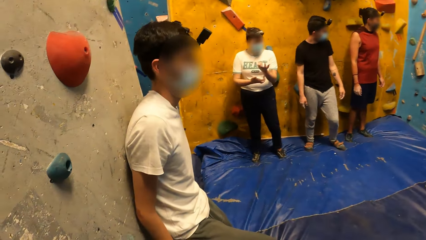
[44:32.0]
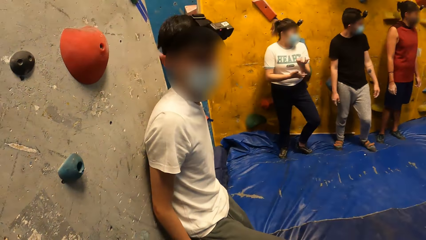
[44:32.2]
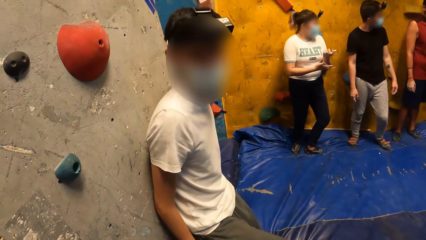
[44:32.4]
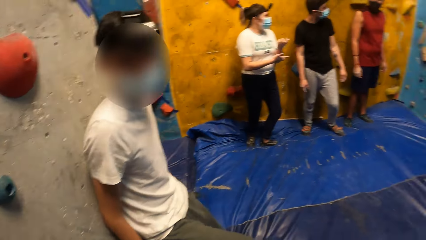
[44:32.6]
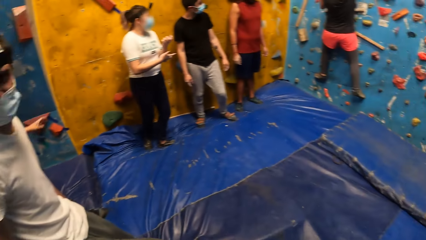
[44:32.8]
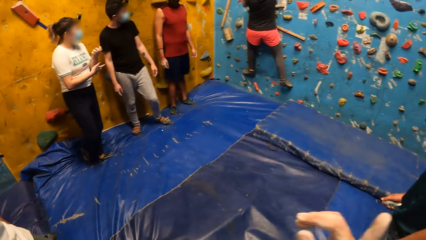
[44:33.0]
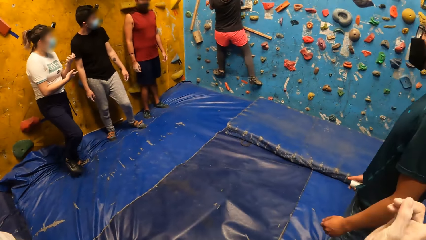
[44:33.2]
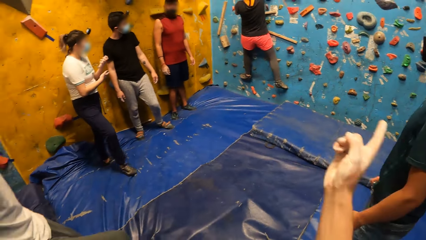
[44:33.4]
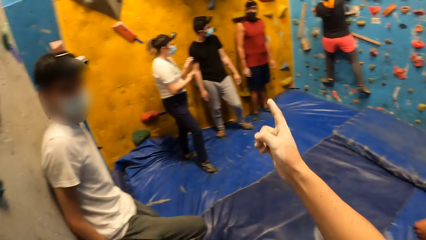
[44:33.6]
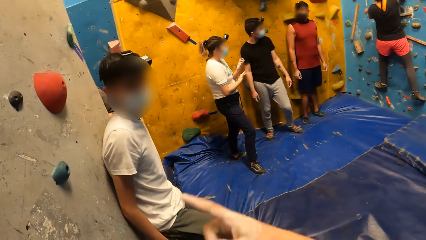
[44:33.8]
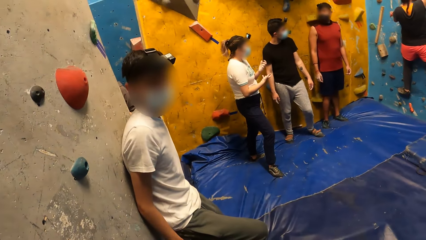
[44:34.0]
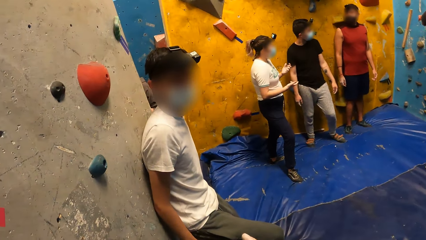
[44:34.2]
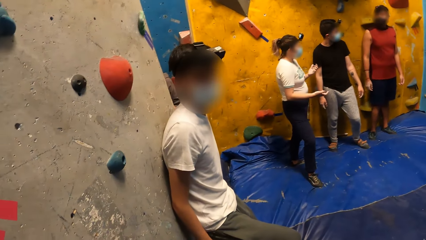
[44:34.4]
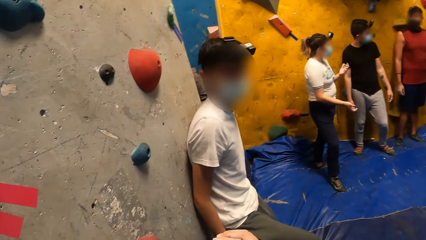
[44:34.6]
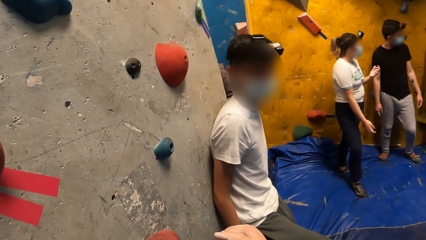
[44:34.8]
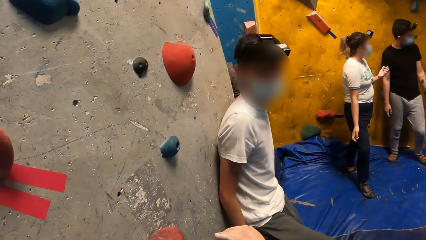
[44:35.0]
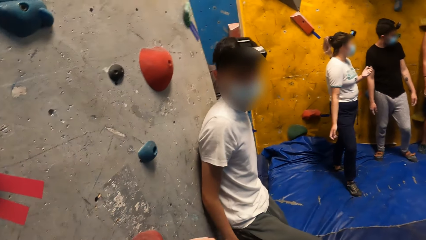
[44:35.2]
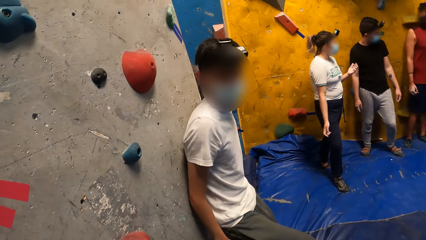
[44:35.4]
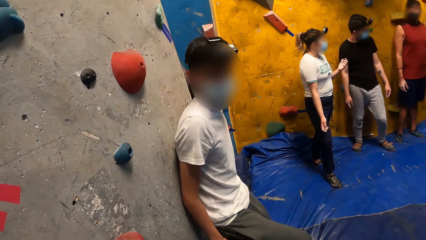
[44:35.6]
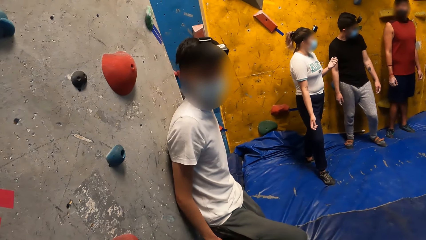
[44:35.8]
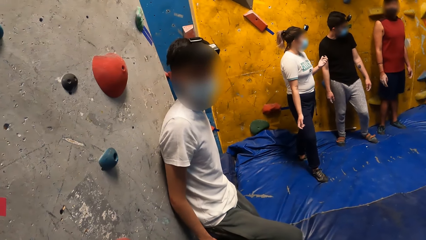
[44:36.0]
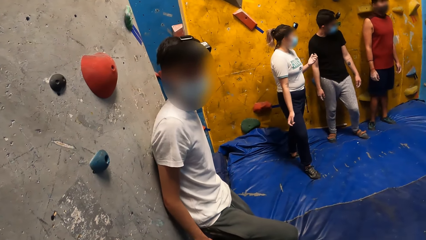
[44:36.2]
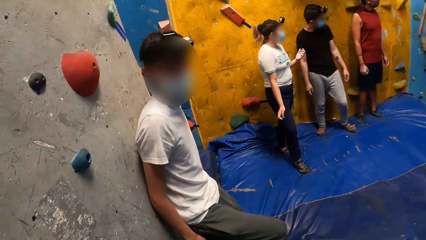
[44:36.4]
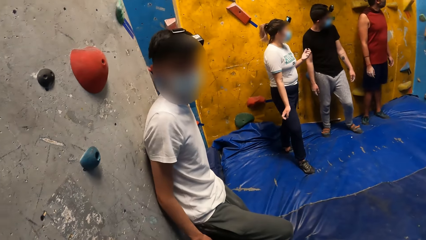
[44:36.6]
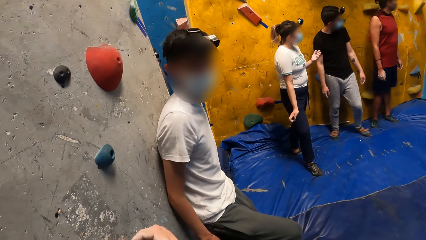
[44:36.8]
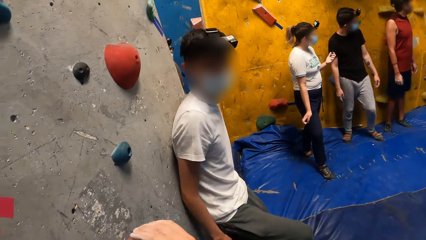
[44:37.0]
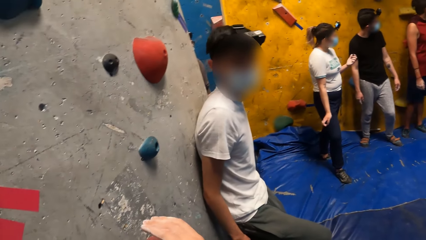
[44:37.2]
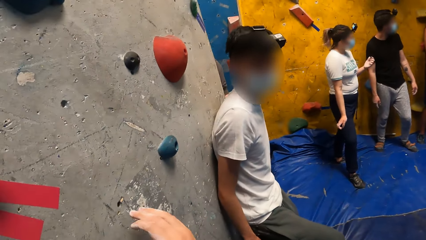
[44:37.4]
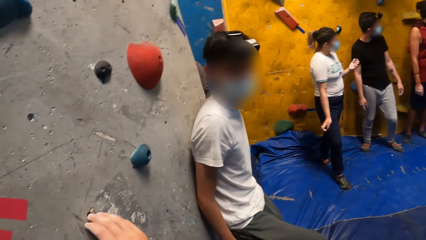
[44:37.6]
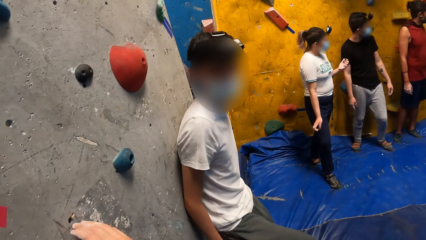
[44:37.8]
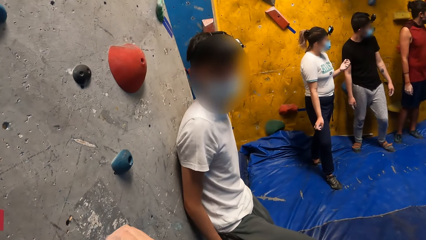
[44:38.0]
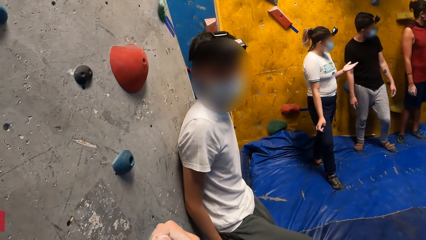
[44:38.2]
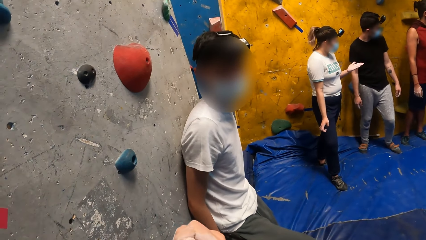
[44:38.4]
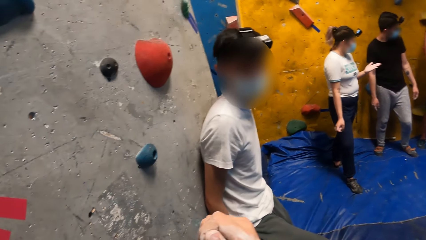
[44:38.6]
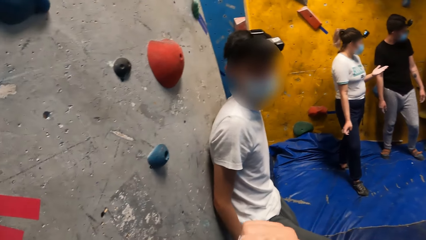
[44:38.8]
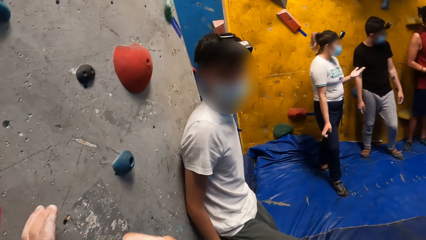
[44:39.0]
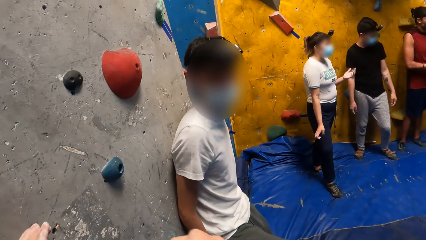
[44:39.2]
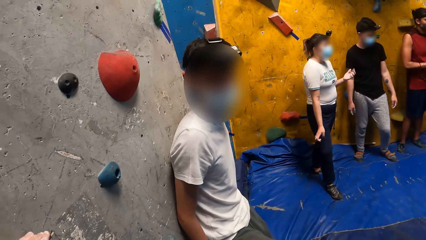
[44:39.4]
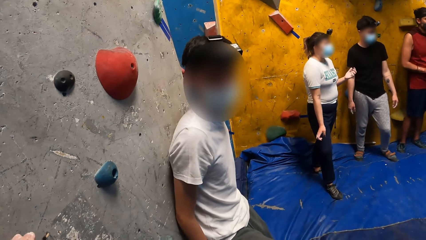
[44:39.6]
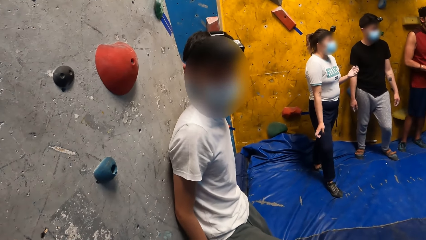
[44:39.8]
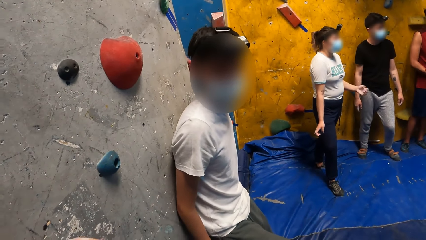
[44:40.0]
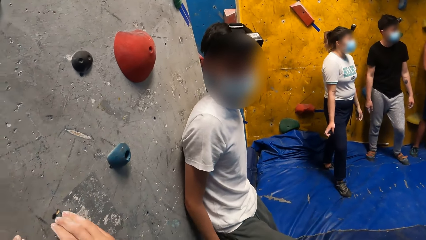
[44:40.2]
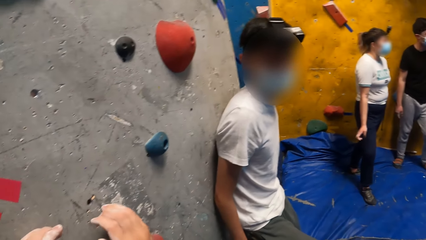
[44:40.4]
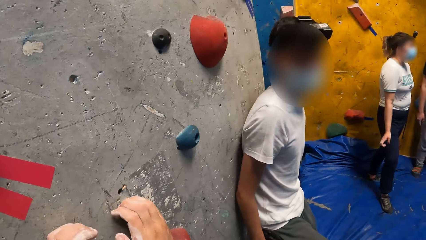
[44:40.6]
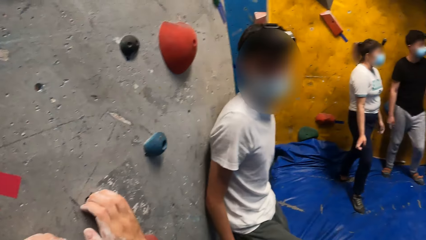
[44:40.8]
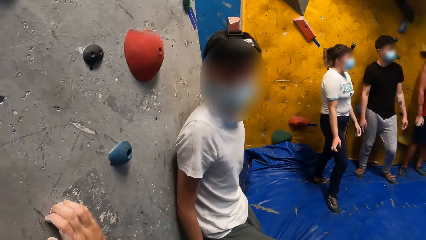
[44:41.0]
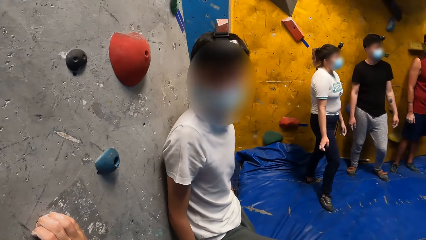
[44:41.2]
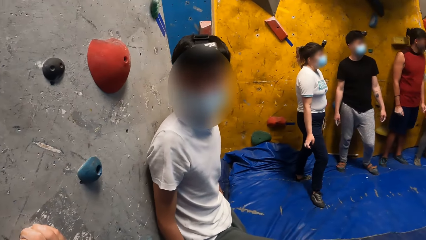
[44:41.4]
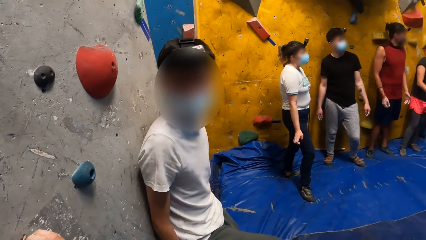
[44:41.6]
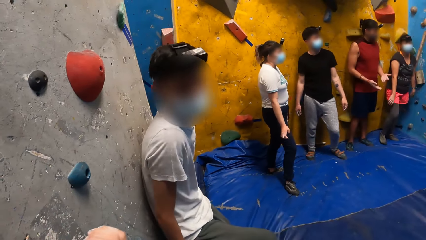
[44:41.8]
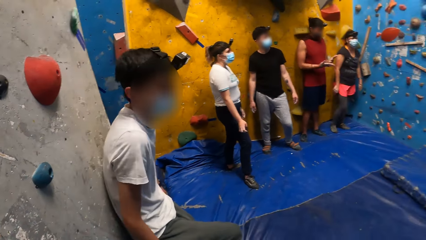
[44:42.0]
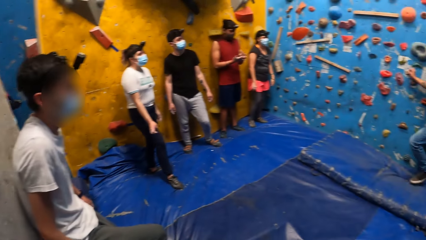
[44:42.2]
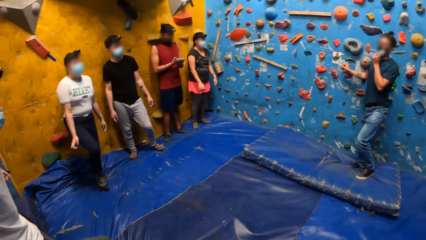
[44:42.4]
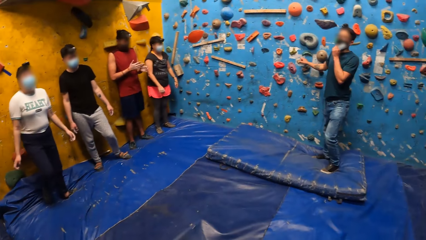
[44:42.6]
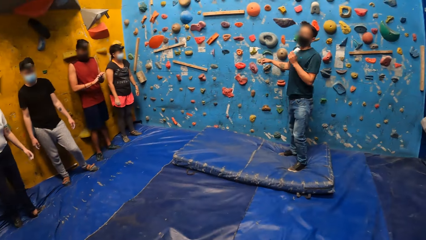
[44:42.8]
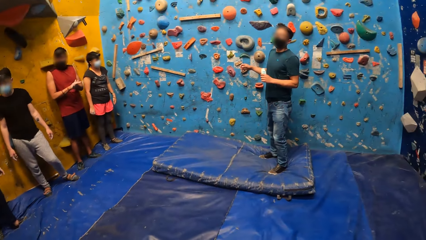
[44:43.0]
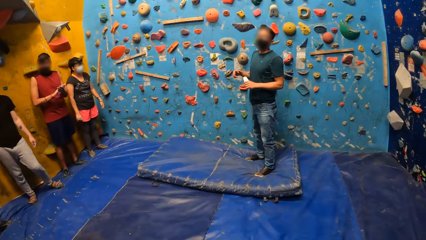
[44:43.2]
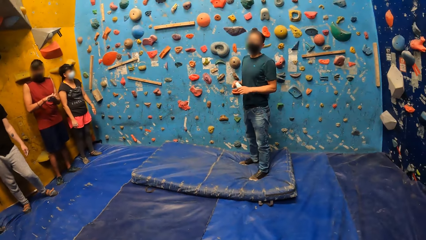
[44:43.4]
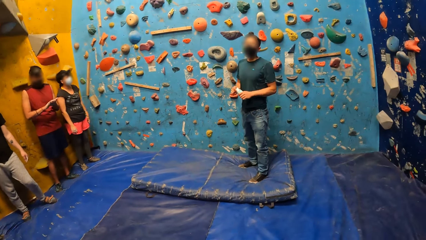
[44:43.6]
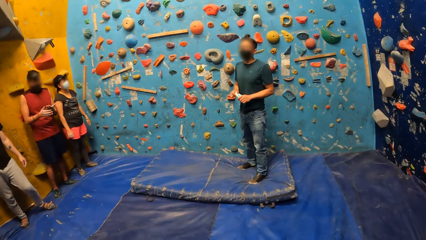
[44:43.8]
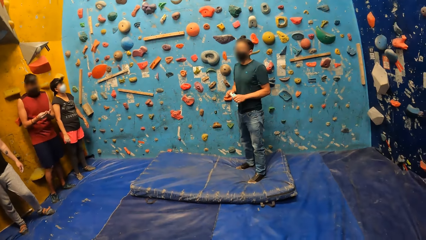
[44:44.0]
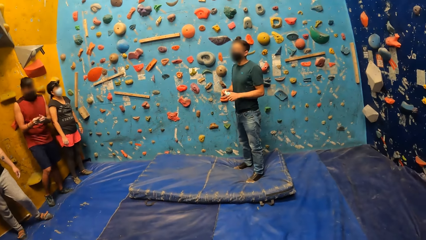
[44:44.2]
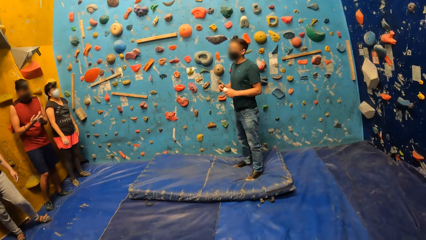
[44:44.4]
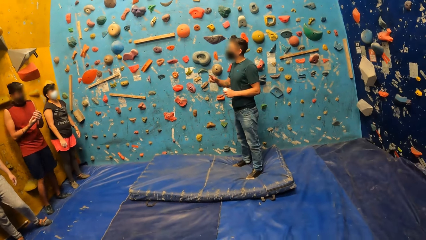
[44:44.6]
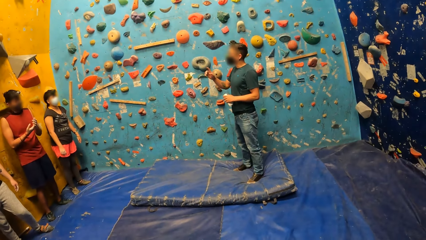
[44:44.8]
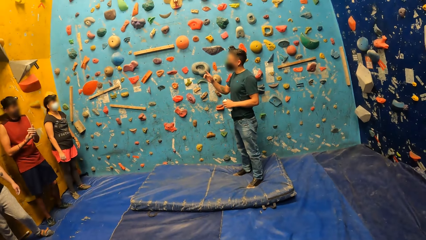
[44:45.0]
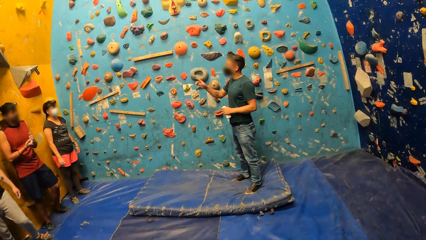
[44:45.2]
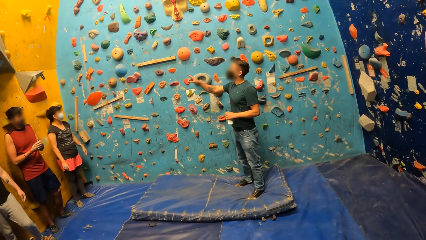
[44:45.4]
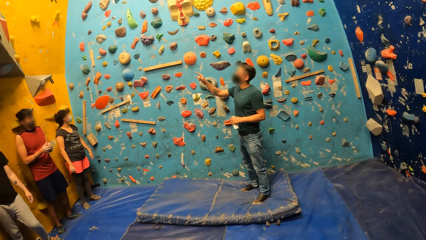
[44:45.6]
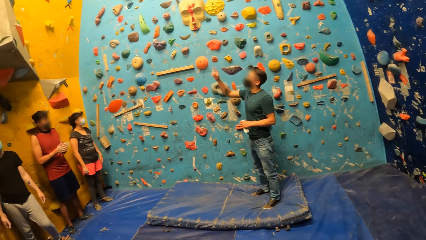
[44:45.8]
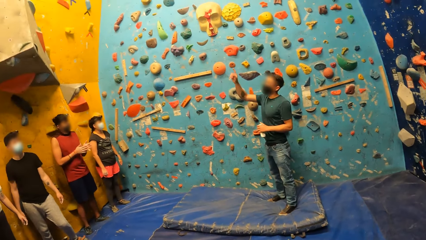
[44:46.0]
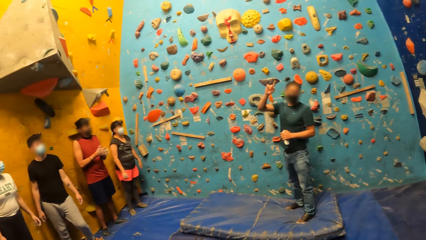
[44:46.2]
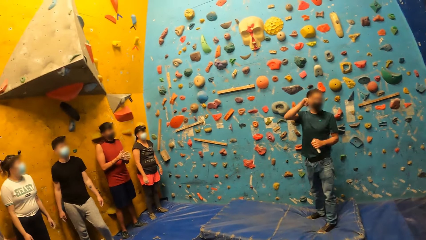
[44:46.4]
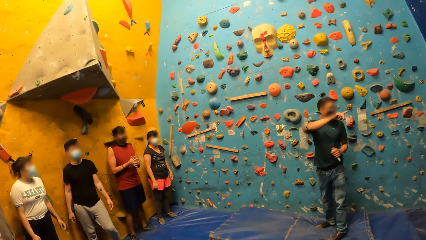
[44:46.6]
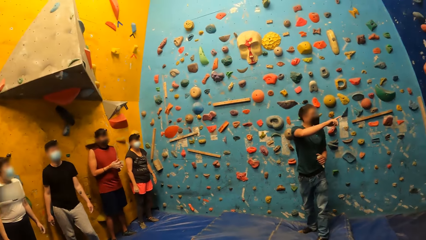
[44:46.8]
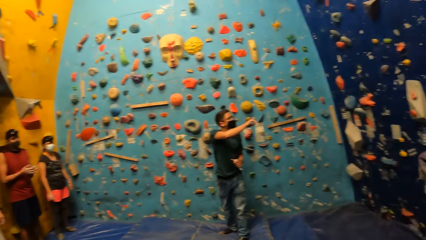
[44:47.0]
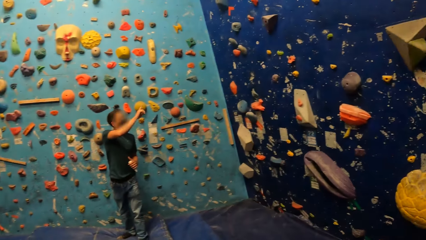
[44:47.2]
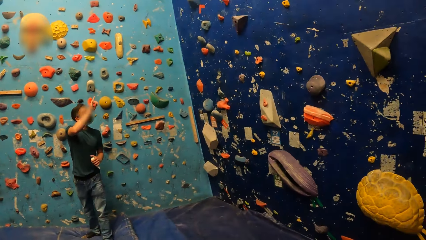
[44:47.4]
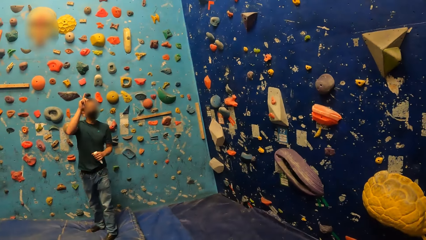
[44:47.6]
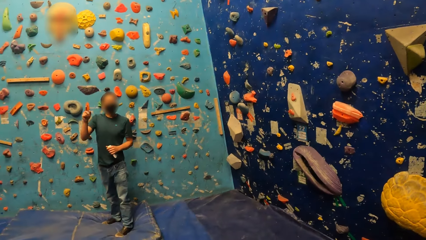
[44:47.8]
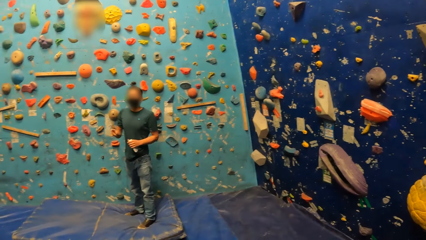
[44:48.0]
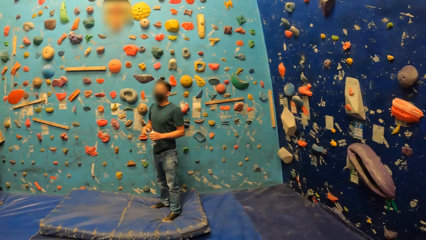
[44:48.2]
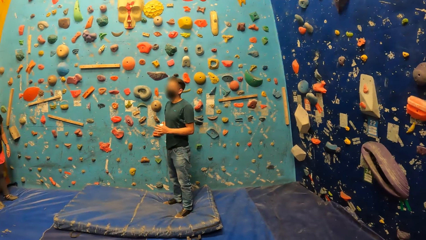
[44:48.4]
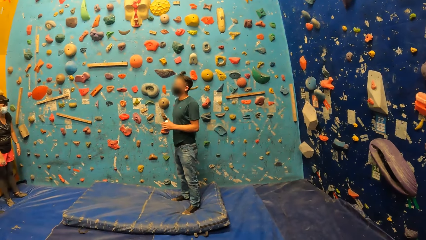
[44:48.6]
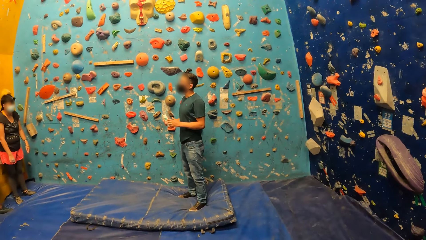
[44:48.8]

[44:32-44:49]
A man cleans his hands. Another man removes his right hand from the bouldering wall, holds the bottle with both hands, and gestures with his right hand.
